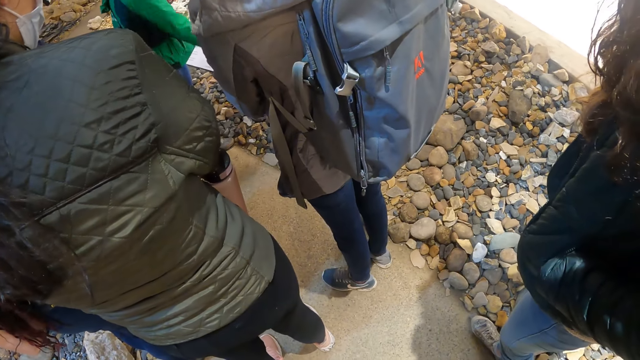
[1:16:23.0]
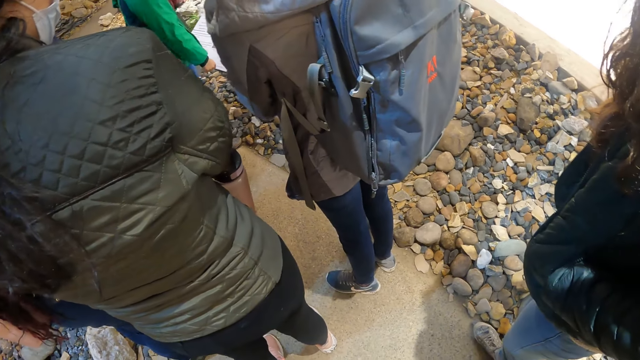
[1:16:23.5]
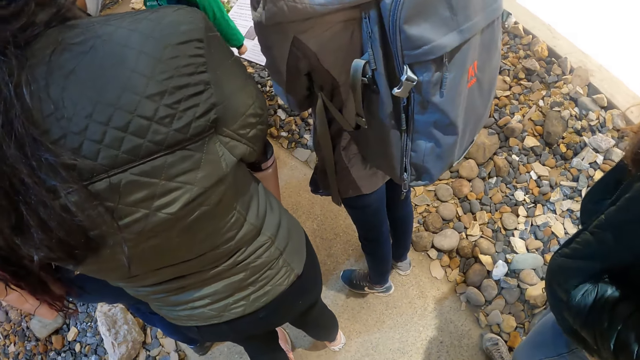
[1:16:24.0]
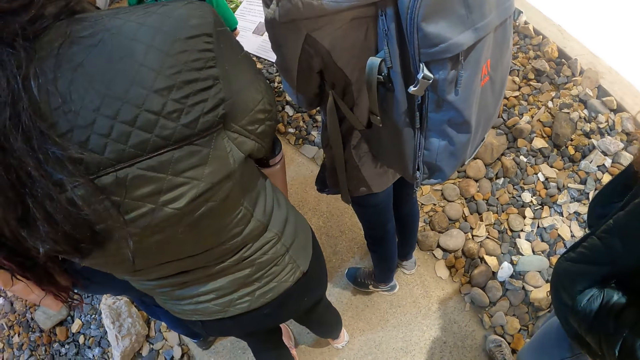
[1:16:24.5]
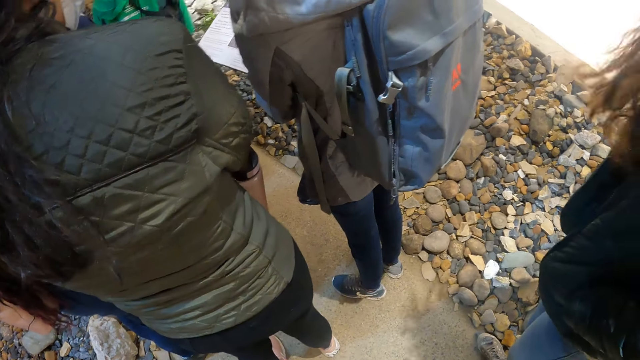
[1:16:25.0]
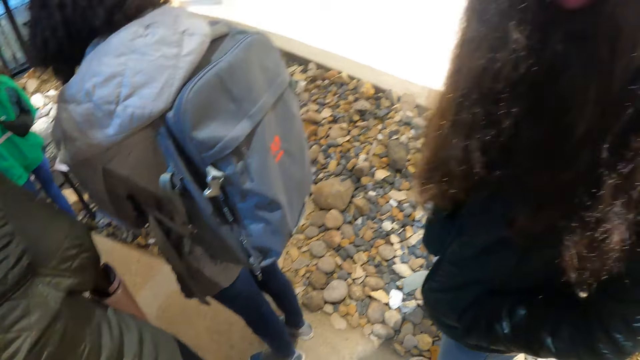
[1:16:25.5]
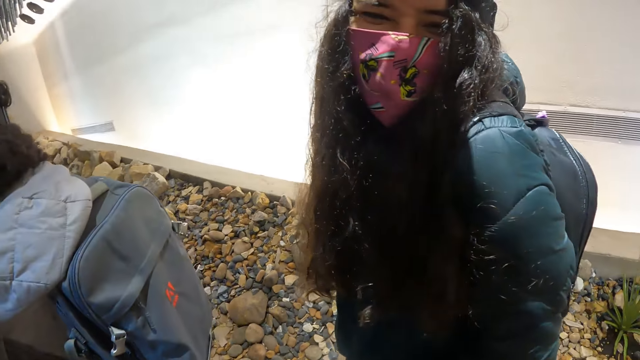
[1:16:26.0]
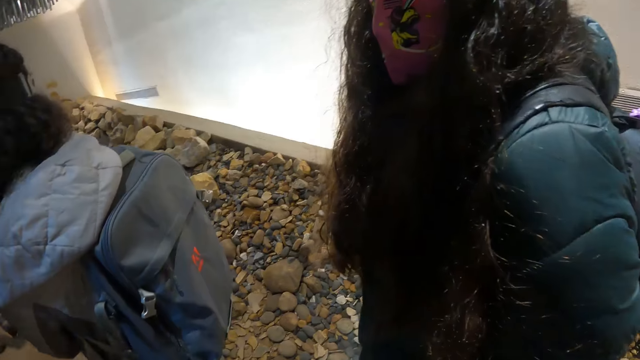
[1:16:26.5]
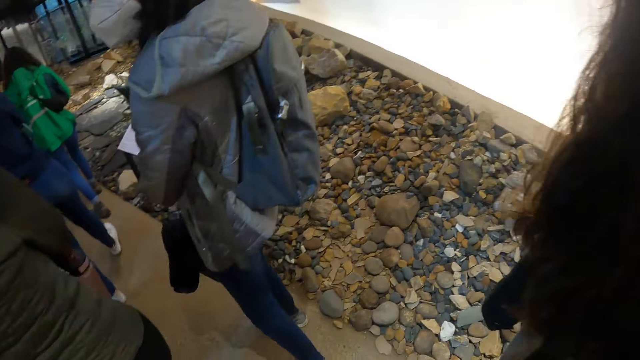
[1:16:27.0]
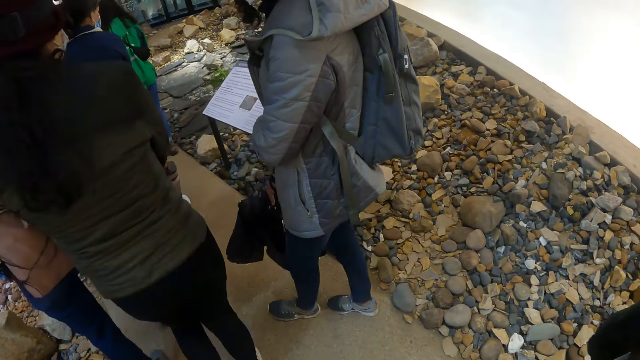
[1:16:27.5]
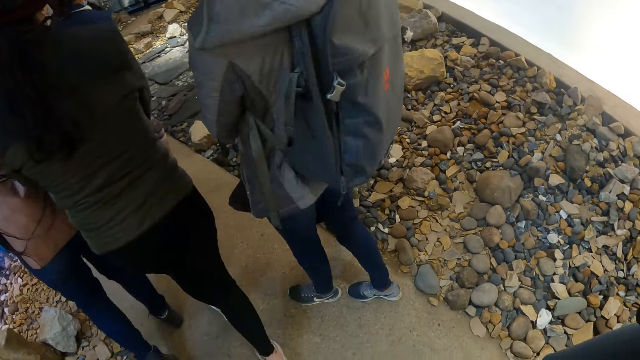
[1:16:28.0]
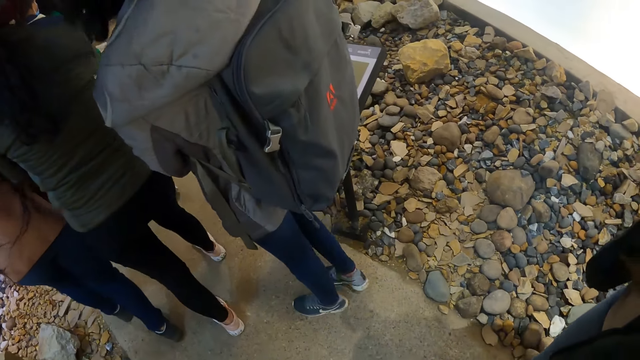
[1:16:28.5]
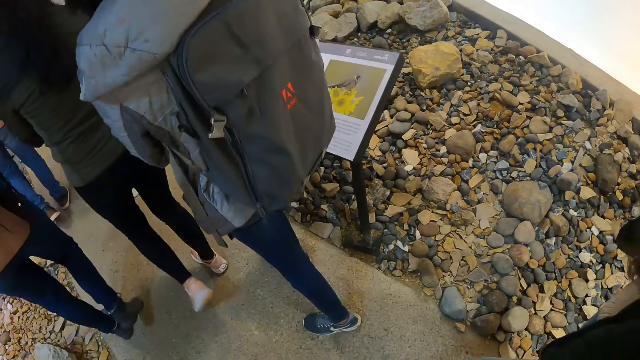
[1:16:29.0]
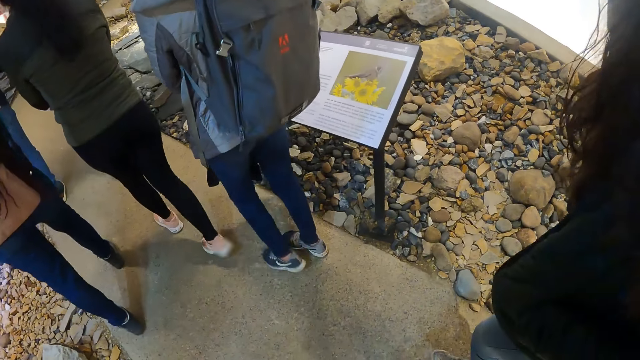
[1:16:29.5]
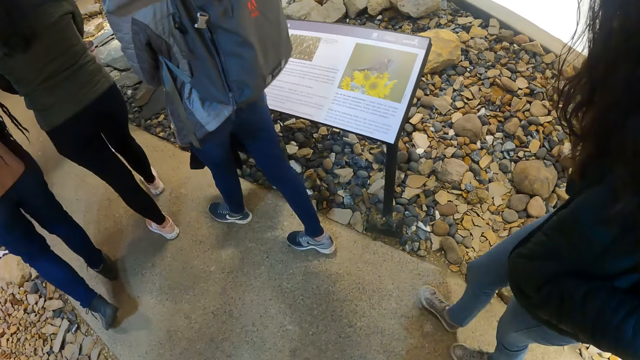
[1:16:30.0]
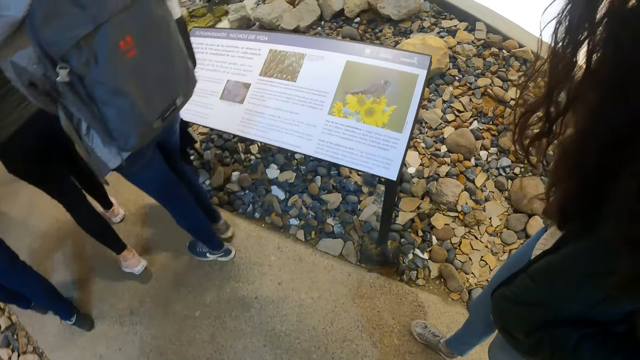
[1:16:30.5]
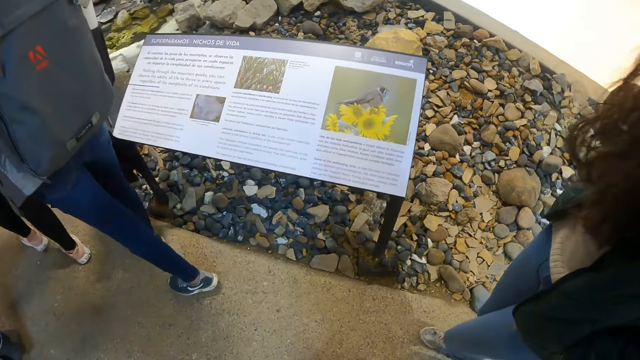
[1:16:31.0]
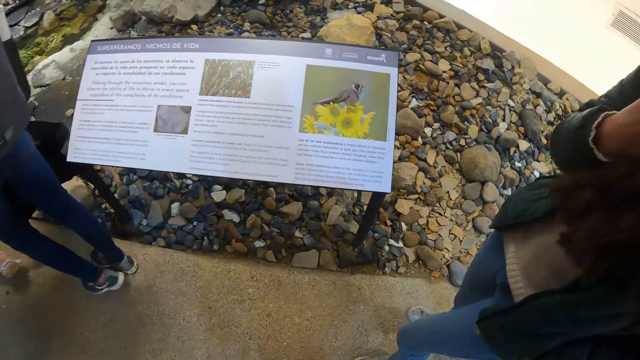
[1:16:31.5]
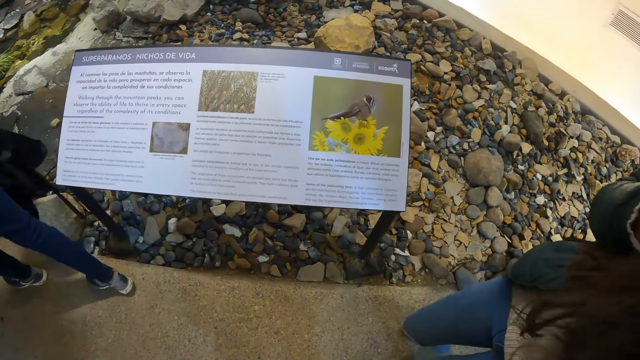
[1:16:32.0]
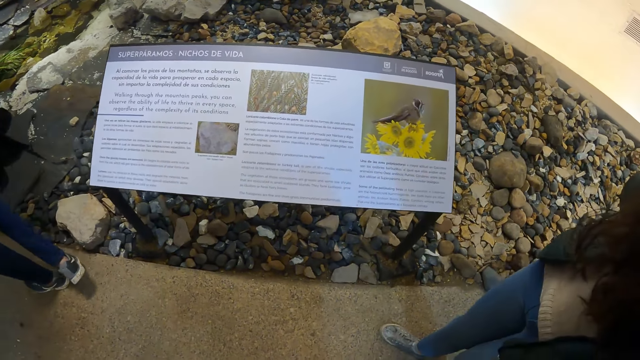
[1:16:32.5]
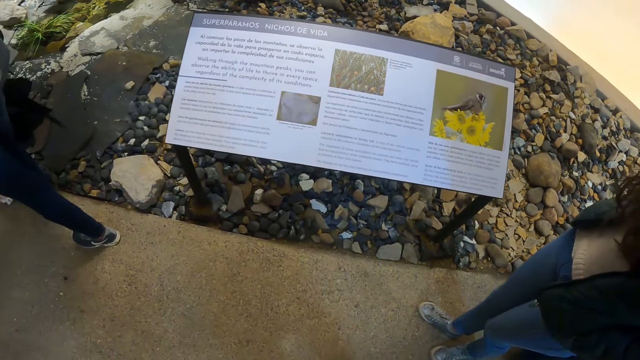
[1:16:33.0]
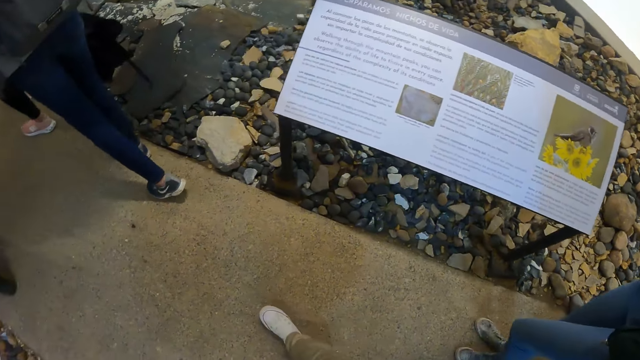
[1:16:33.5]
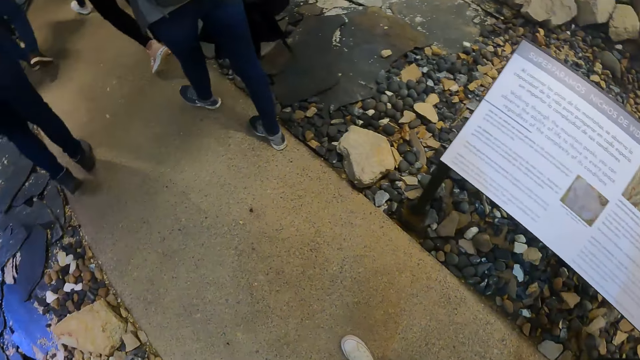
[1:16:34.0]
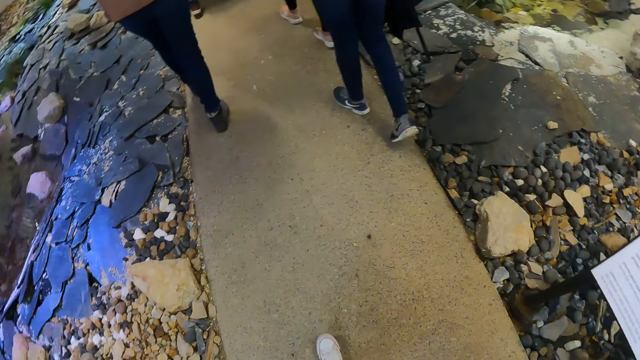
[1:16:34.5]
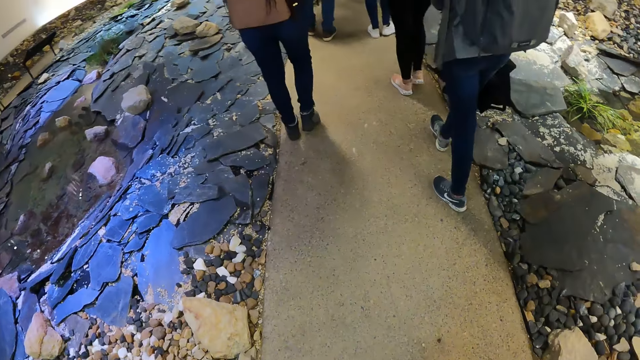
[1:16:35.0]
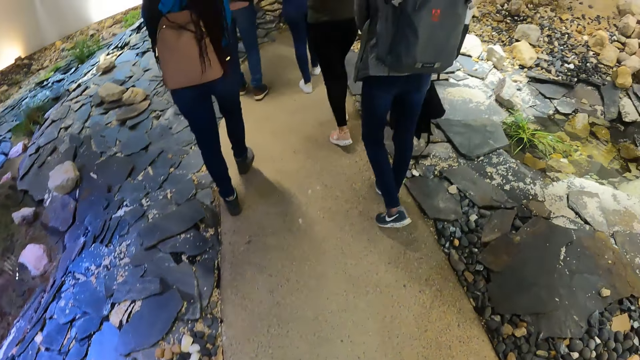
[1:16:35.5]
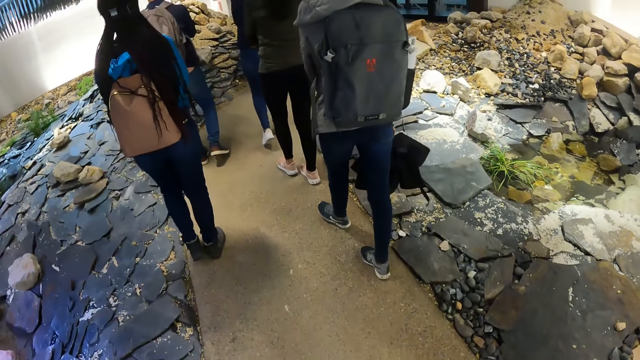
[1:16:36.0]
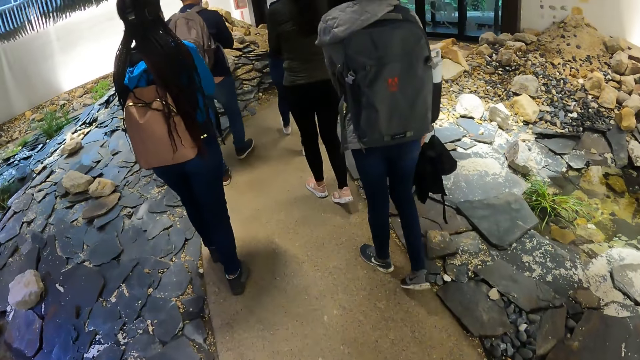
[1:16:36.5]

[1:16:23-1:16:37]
The camera wearer looks at a student. The student looks at the camera wearer. The camera wearer walks. They look at the board. They walk.

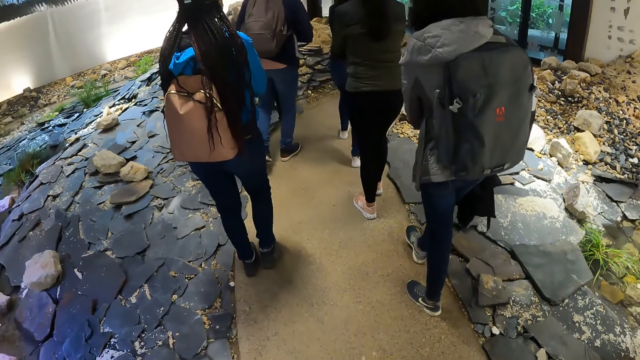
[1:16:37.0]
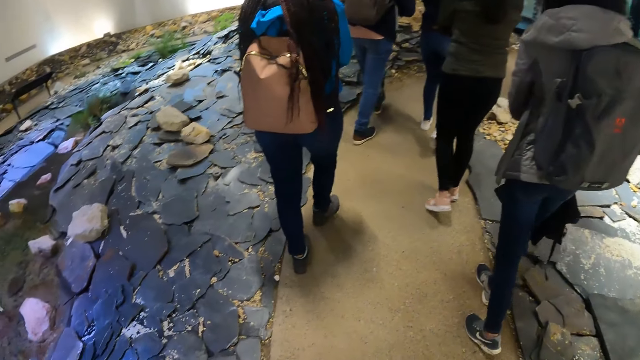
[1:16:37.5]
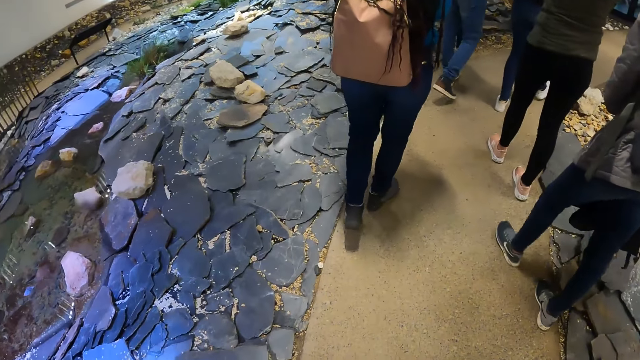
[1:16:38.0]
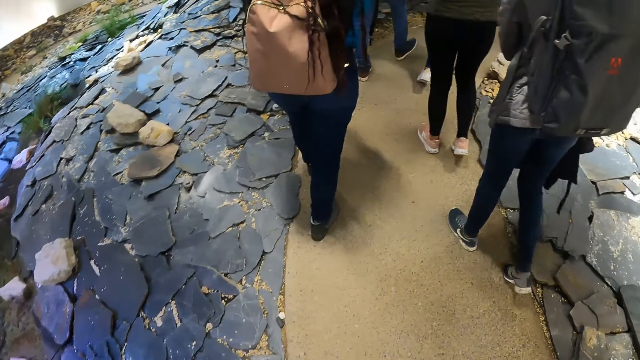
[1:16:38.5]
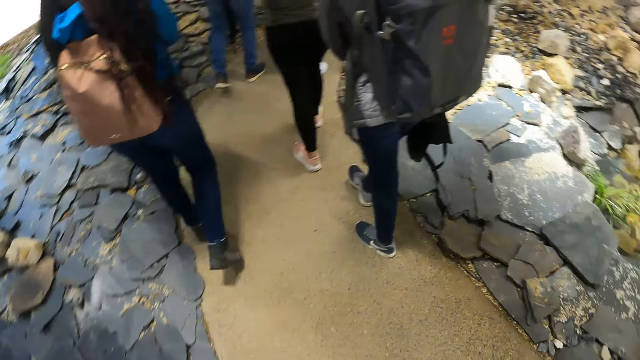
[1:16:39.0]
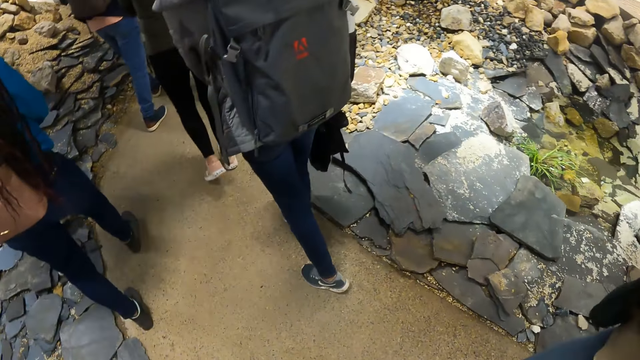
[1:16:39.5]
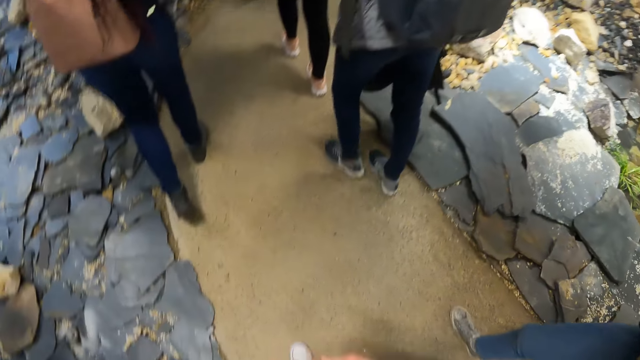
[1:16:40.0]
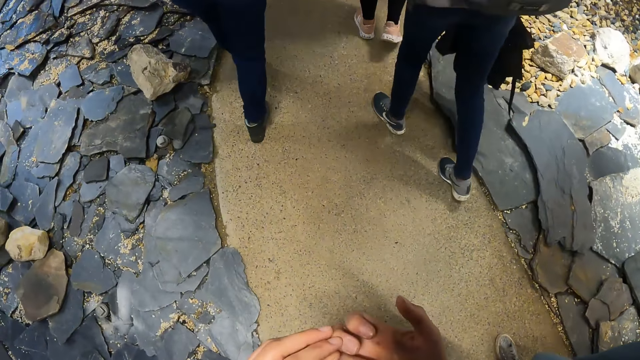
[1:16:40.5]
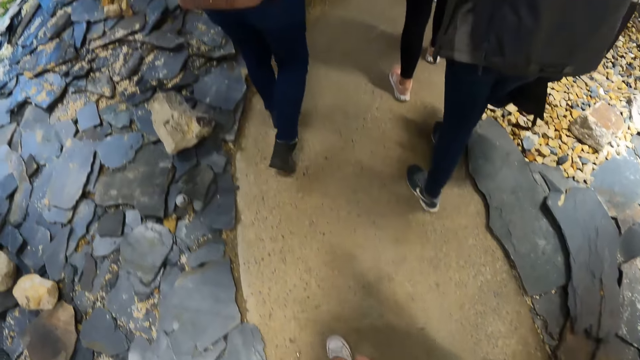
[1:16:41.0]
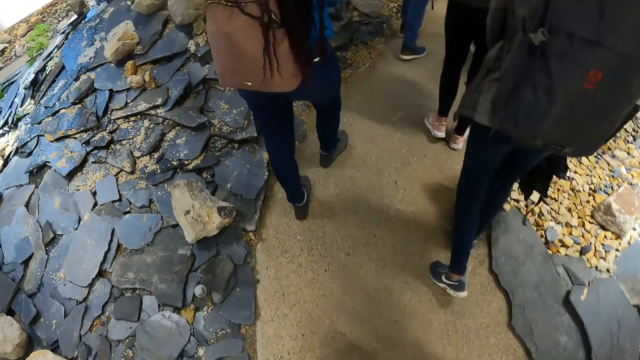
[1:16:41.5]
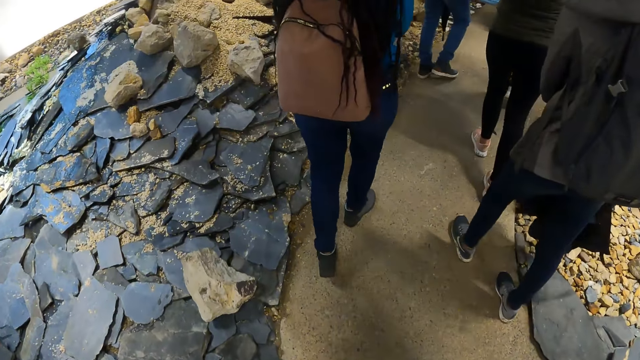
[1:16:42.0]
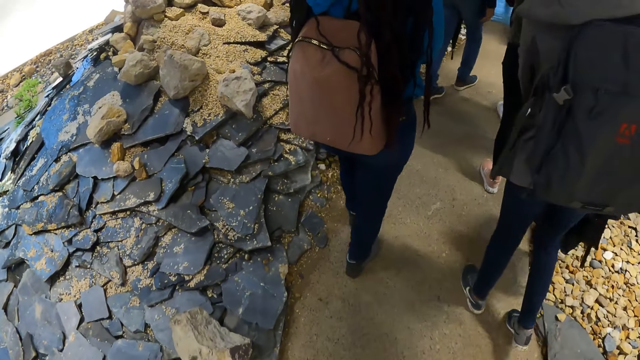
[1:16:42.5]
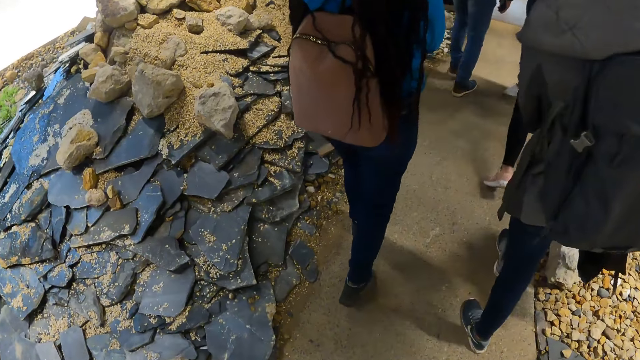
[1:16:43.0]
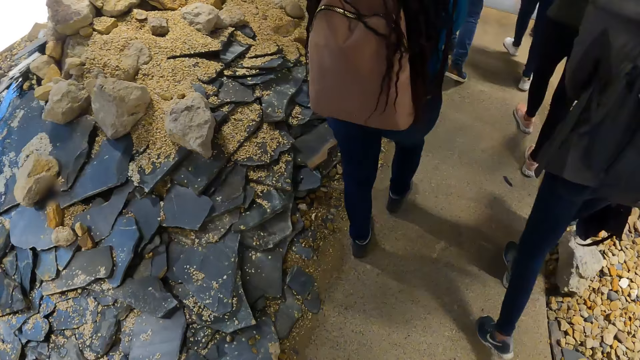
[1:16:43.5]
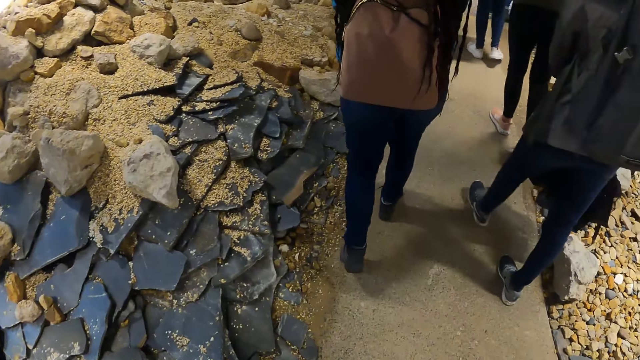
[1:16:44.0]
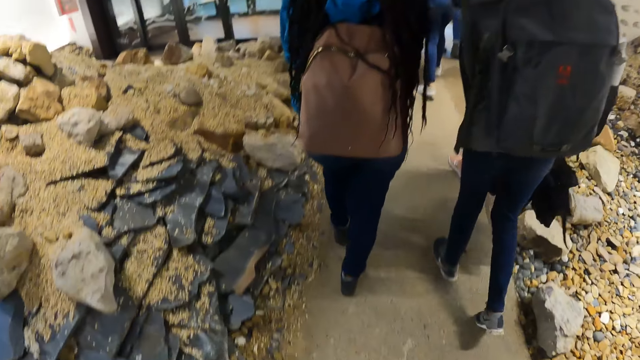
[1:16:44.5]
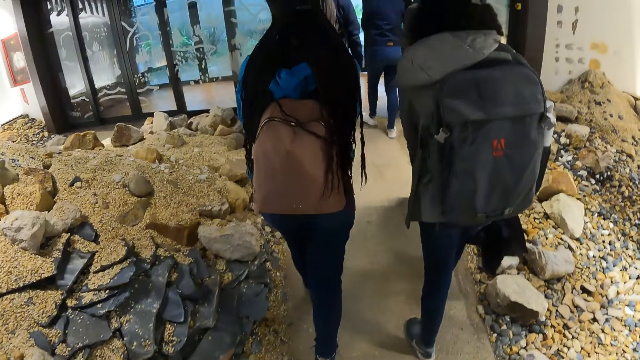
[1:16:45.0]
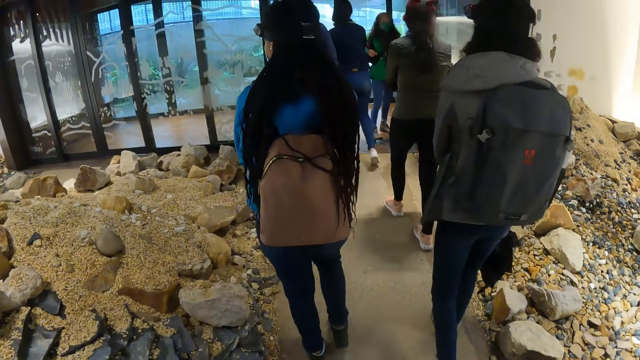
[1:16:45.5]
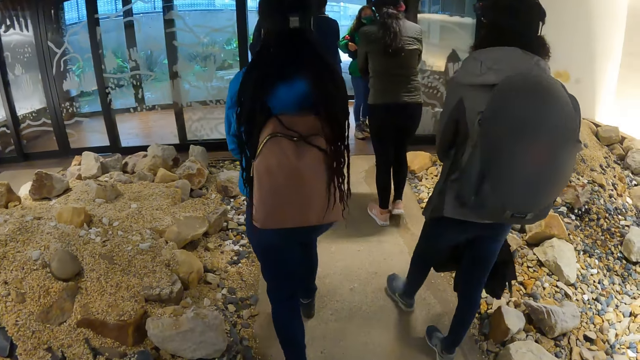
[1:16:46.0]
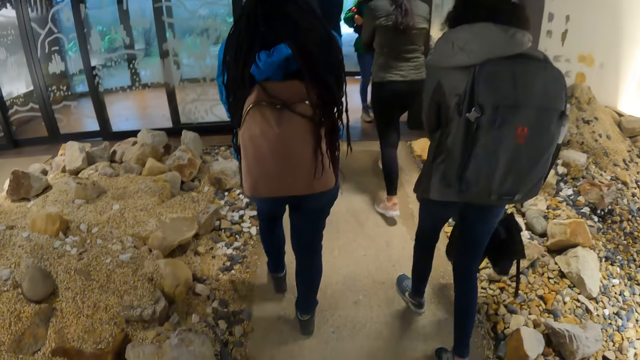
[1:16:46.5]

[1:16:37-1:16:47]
The camera wearer walks and looks at the rocks. They walk out of an exhibition room with the group of people.
